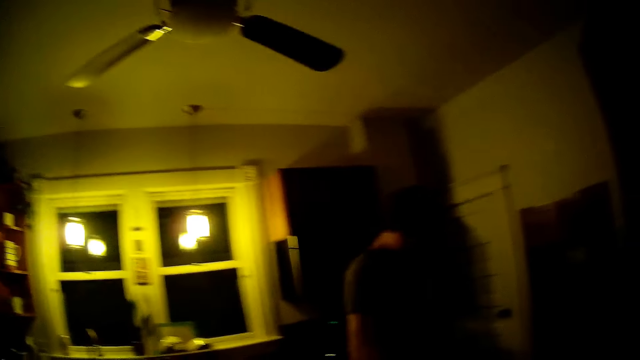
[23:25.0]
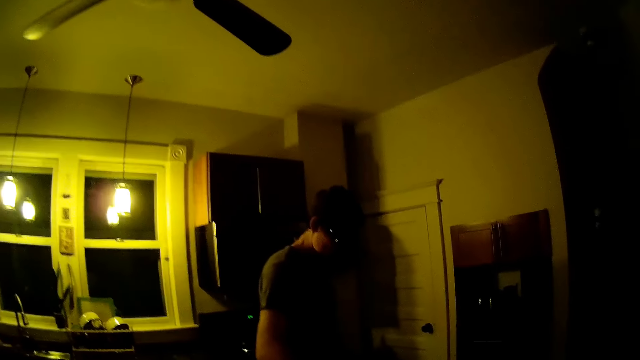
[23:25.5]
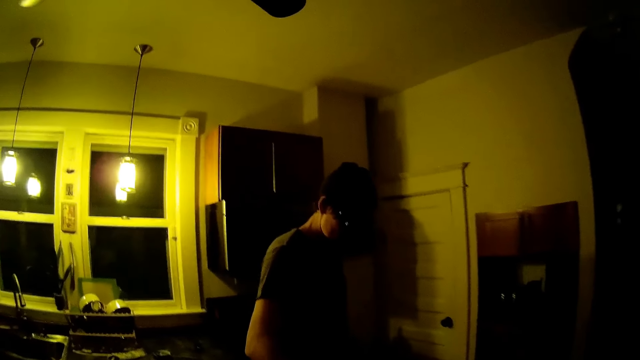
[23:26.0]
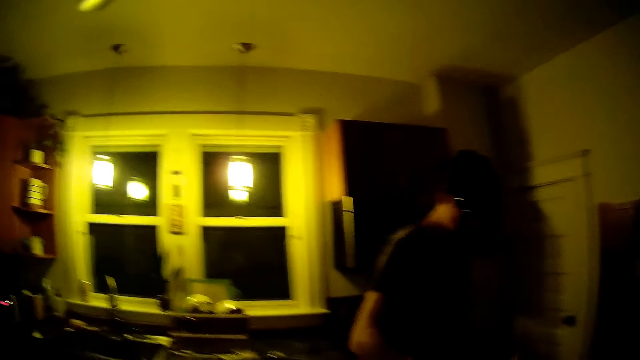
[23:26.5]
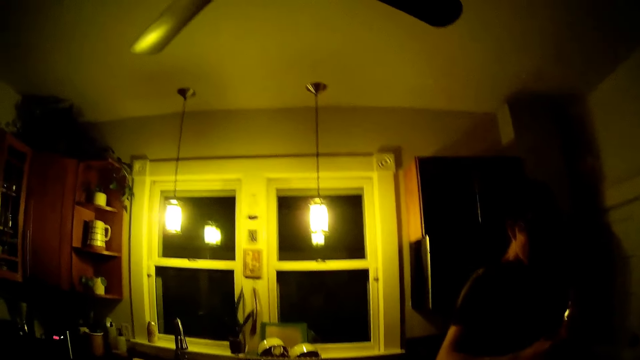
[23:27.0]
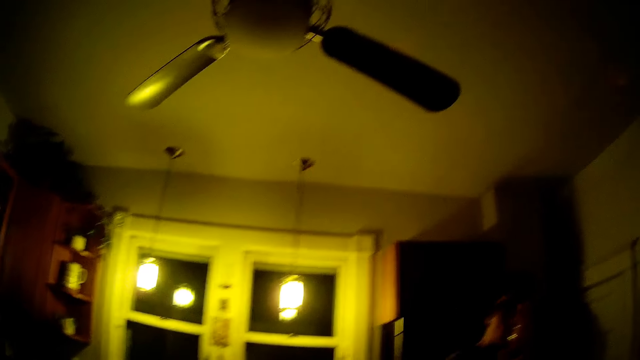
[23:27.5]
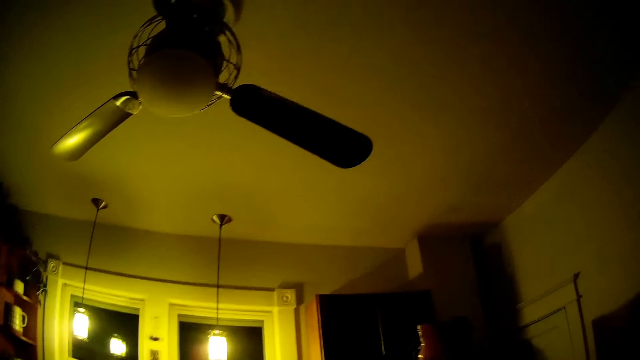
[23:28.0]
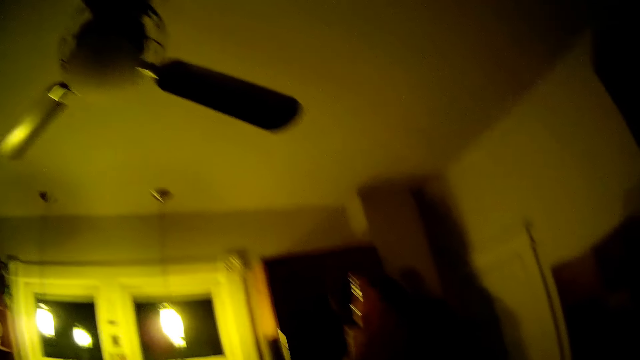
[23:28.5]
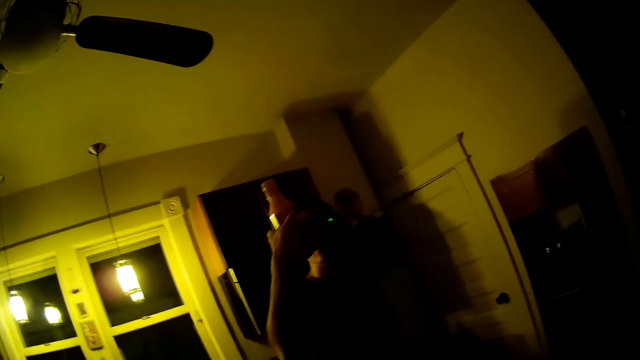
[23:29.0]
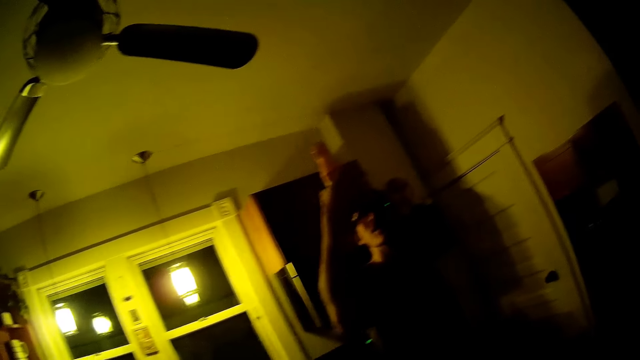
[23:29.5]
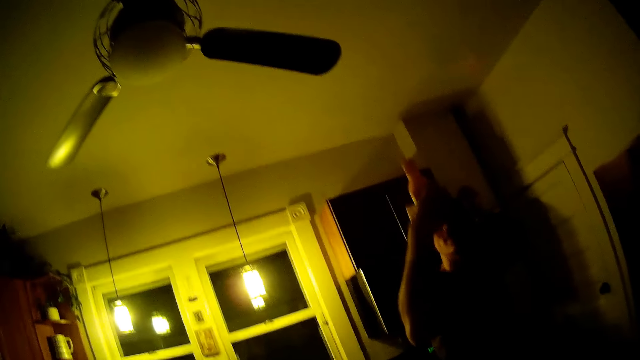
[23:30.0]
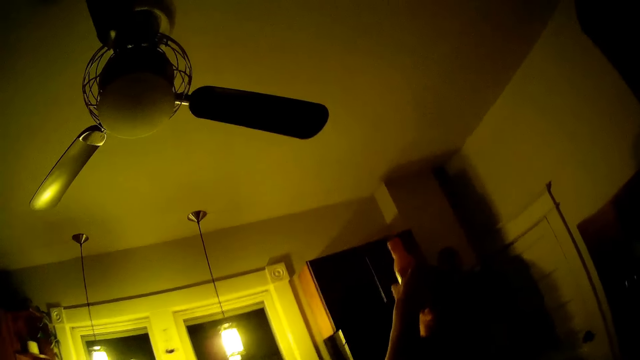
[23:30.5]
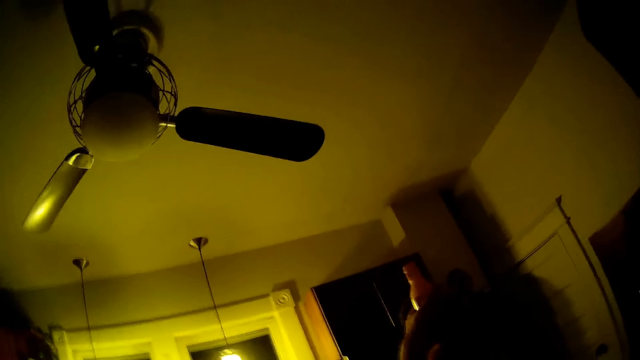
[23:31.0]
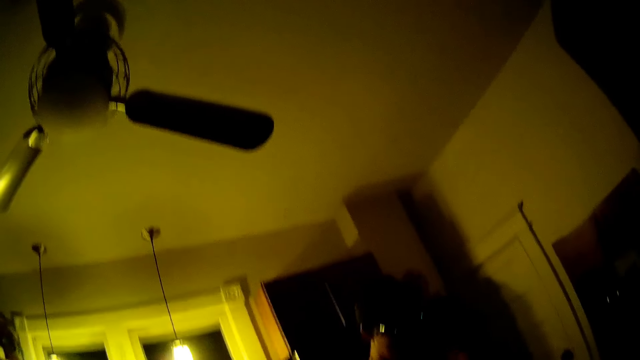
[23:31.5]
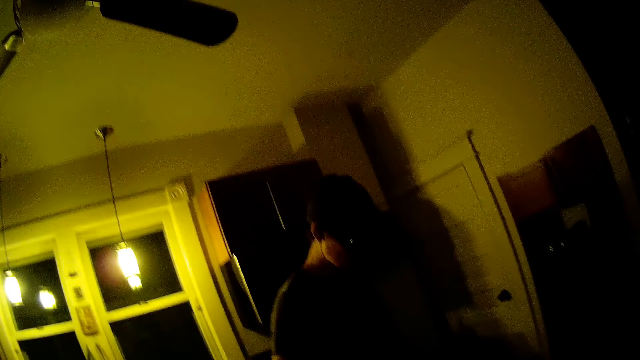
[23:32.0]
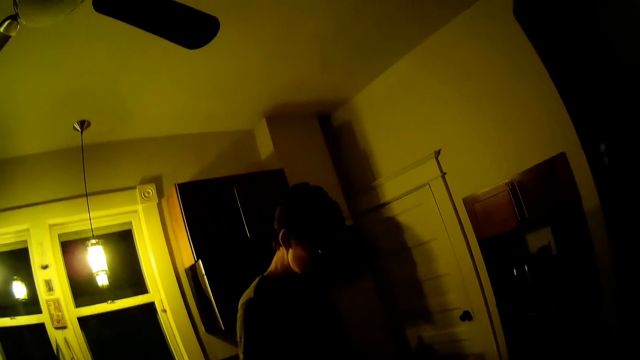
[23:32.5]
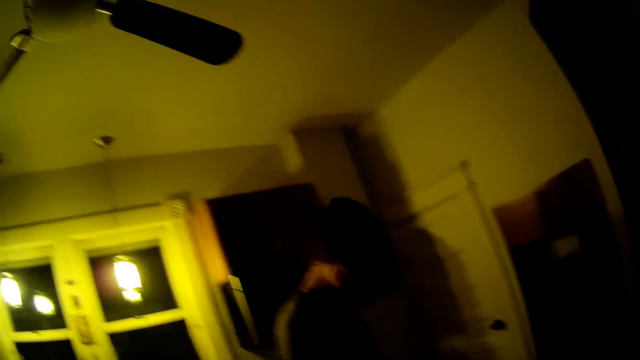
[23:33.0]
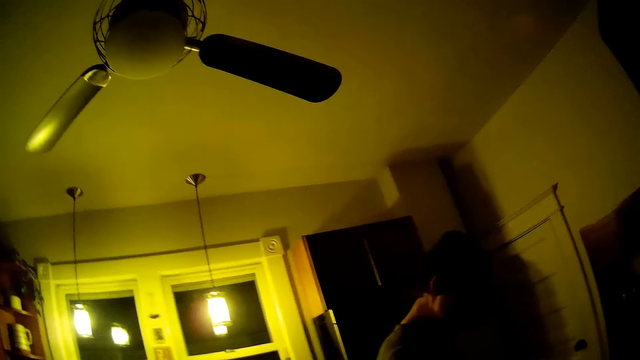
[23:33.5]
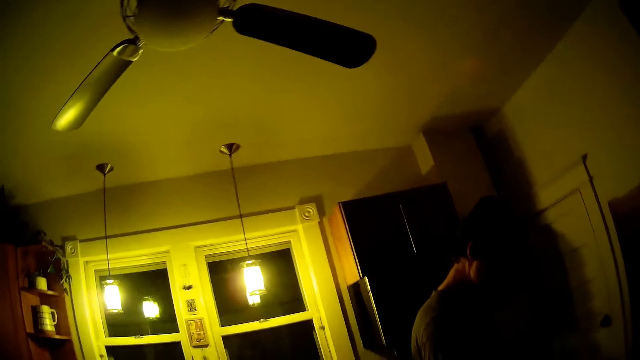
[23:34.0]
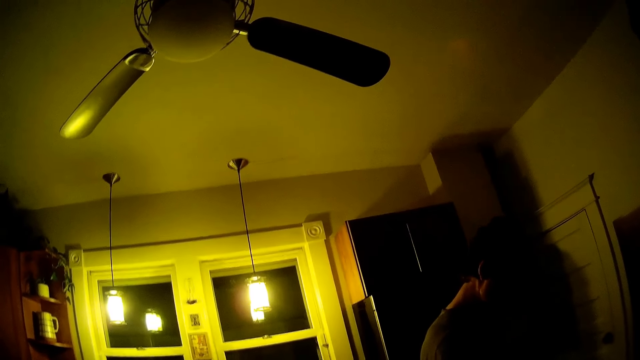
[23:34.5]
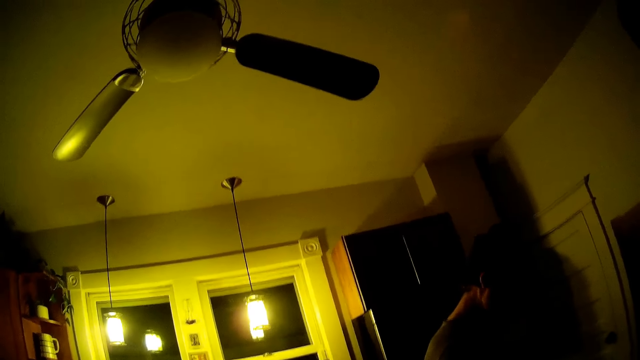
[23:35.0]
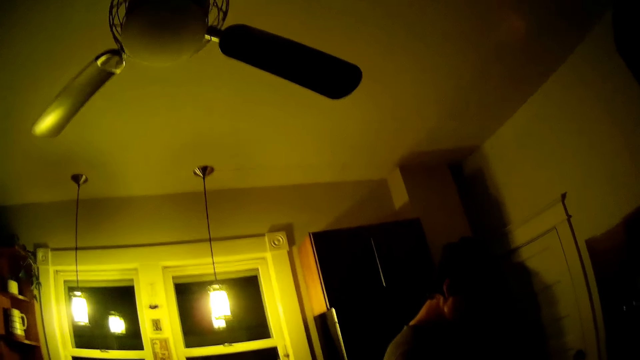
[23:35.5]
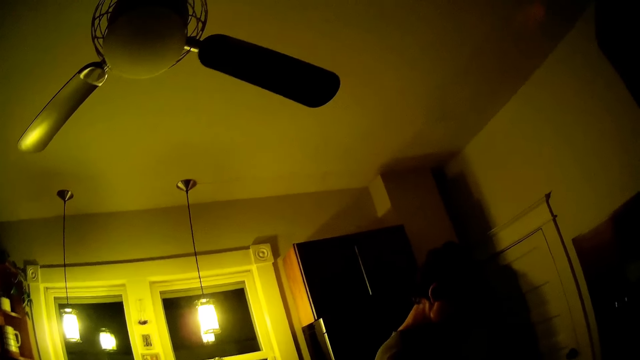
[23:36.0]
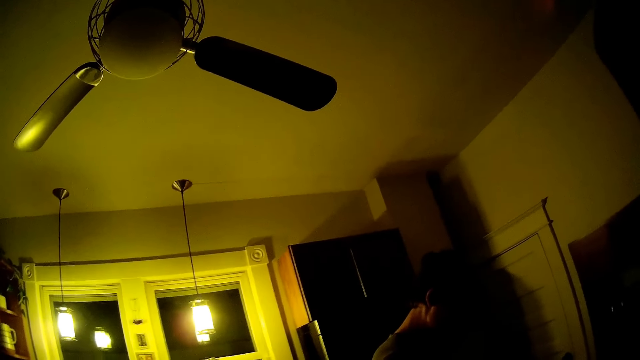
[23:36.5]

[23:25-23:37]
The man raises up the bottle and looks at the tomato sauce. The man applies oil from the bottle on food in the tray.

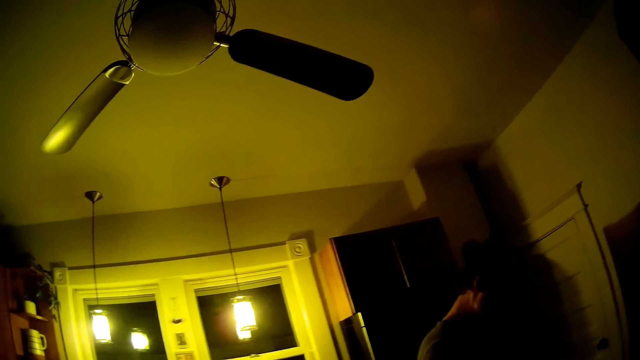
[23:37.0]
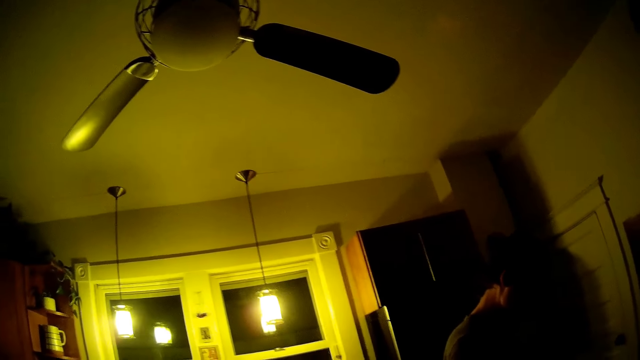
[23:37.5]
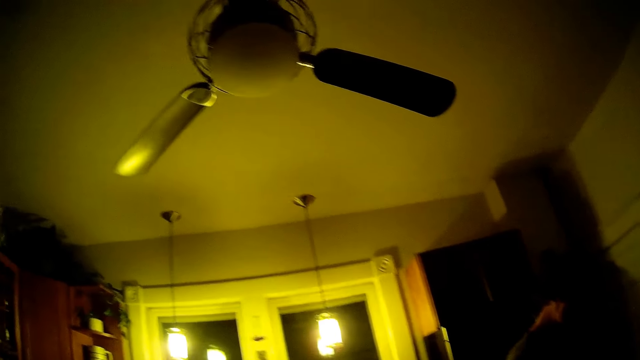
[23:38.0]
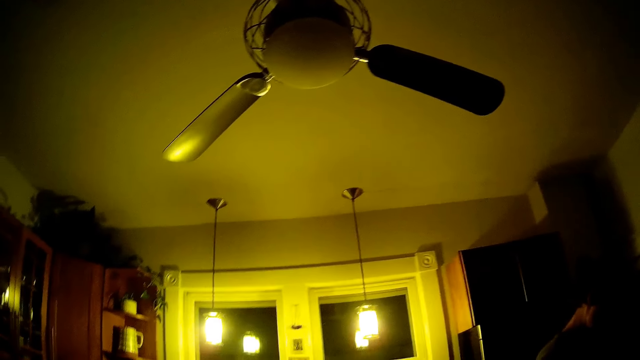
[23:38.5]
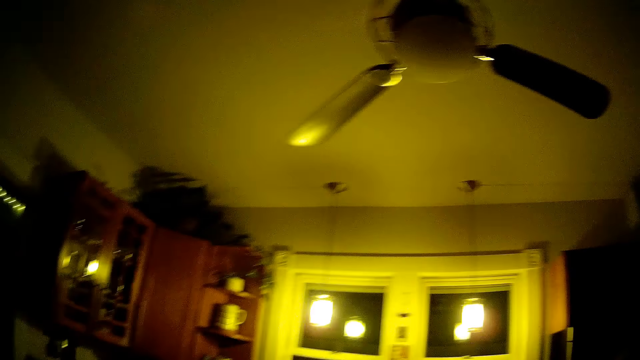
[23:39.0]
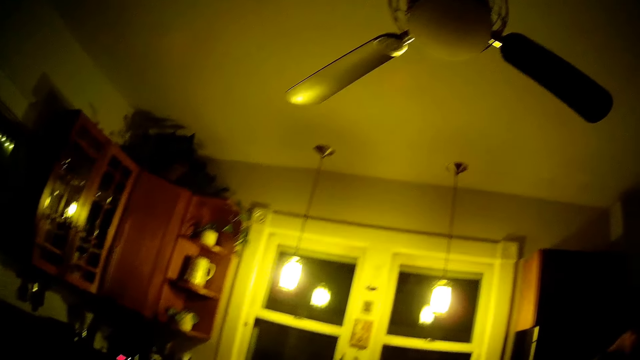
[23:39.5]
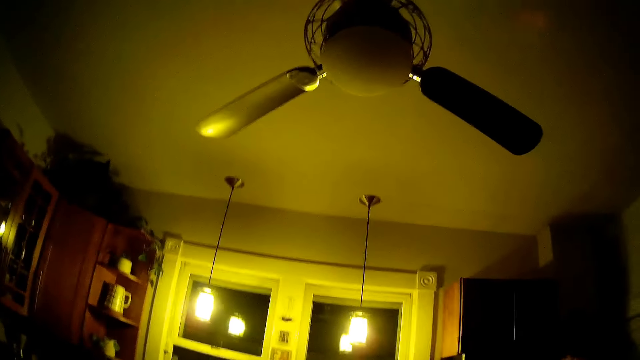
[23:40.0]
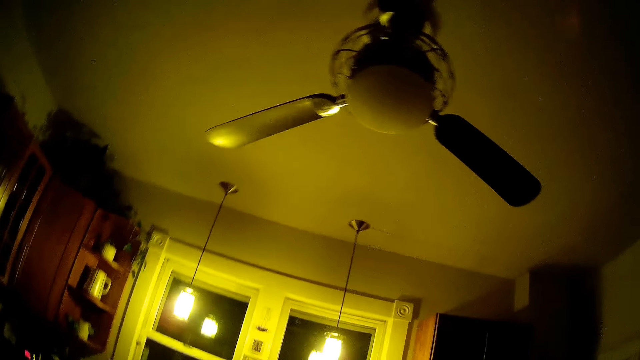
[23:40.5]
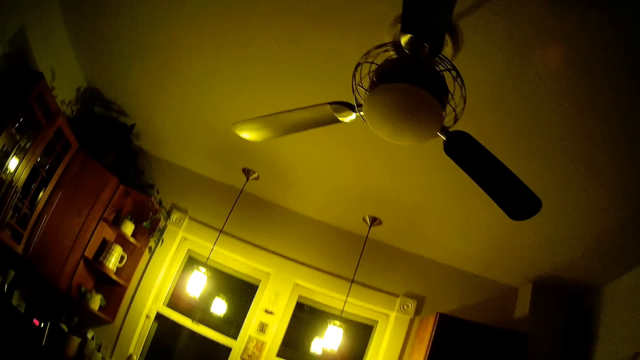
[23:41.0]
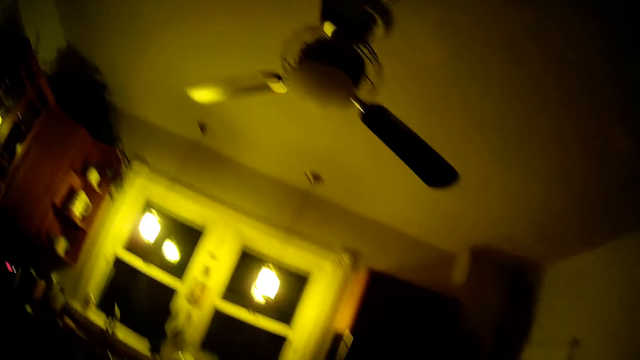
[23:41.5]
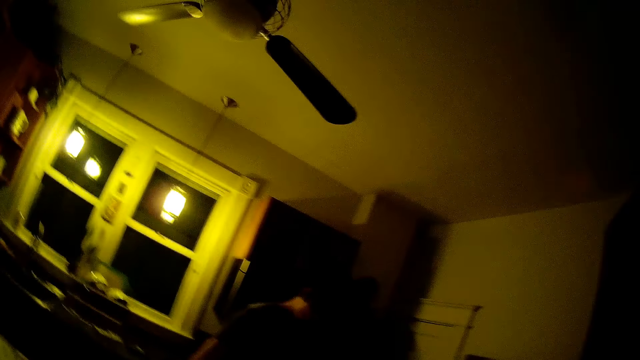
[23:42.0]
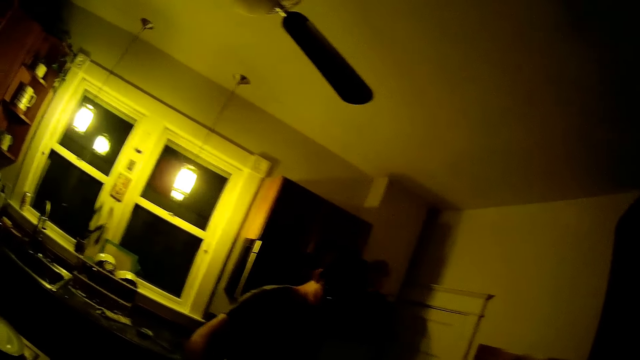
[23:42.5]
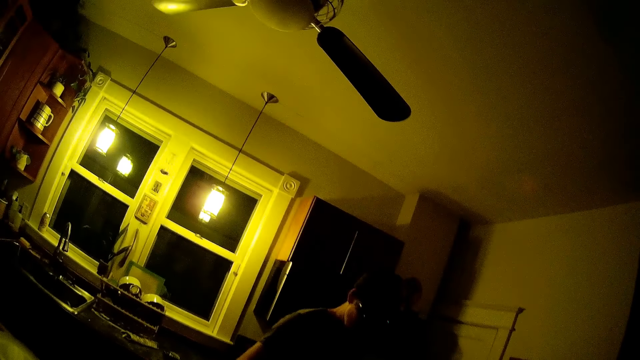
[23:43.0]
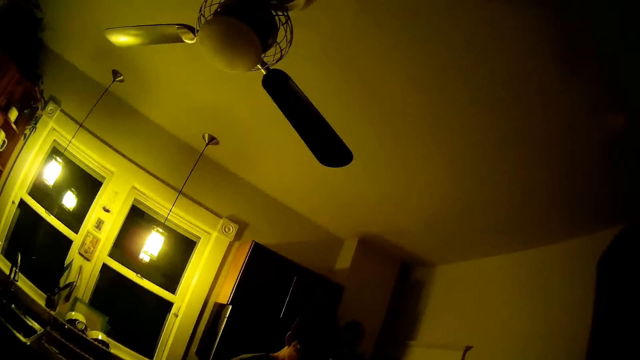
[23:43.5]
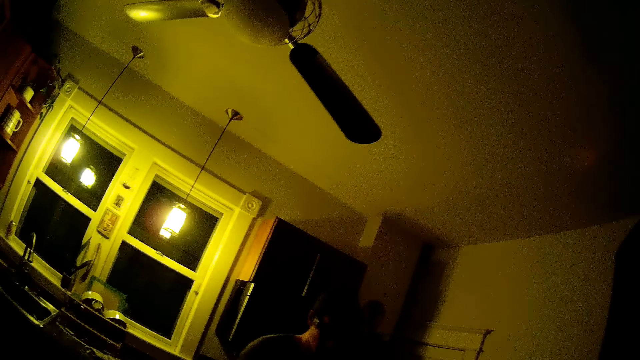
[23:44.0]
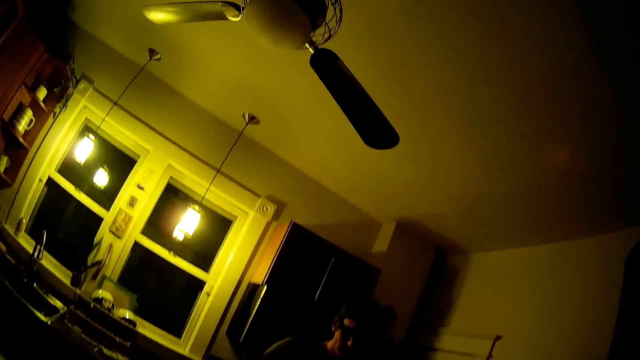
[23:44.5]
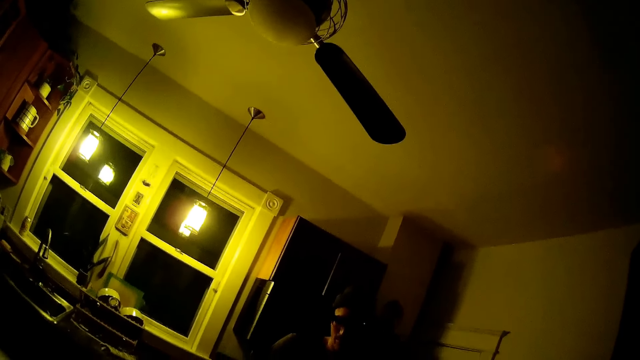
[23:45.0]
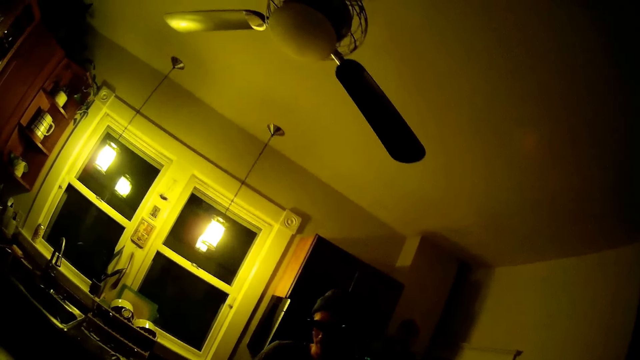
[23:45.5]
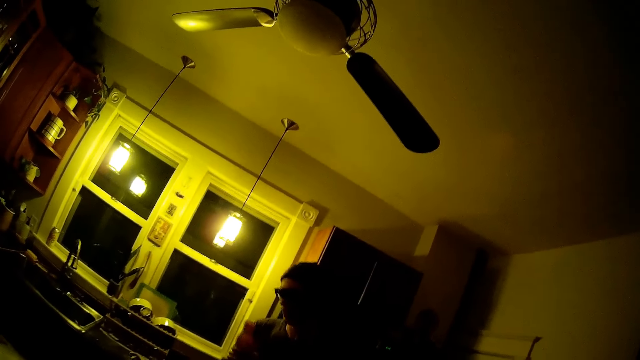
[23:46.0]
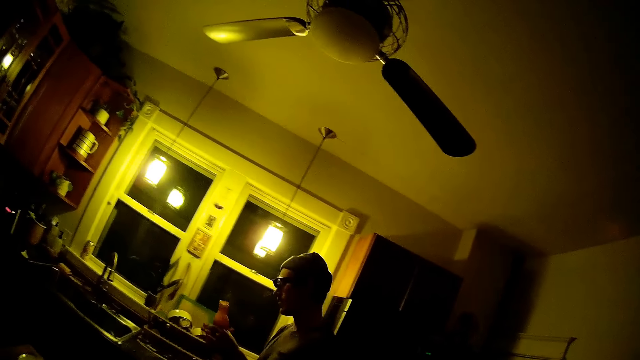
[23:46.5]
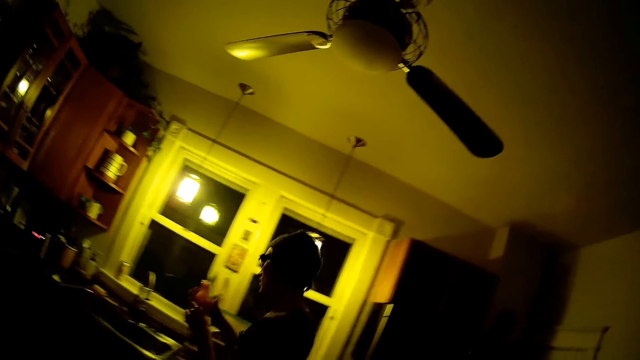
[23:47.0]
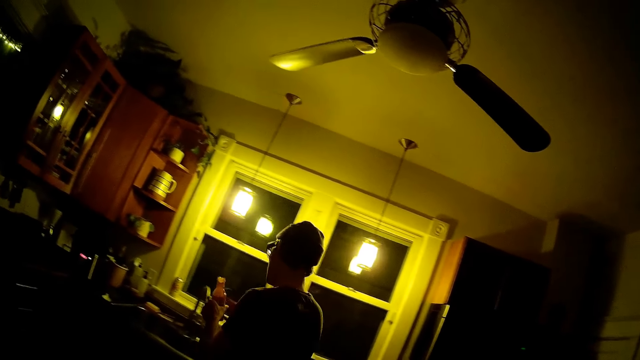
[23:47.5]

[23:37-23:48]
The camera wearer talks to the man. The man walks to a sink from the table.
